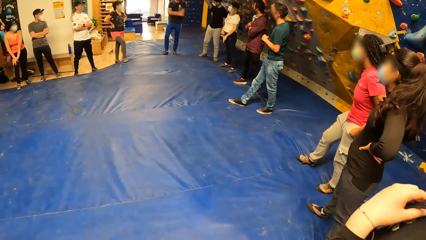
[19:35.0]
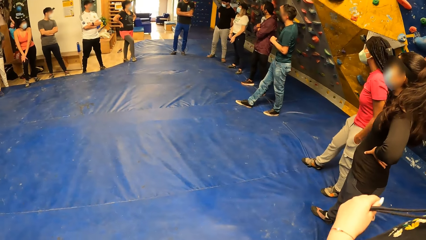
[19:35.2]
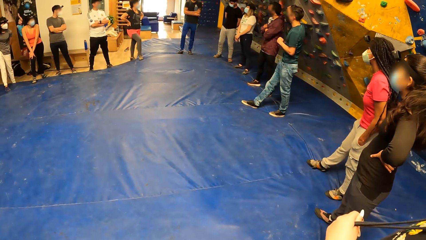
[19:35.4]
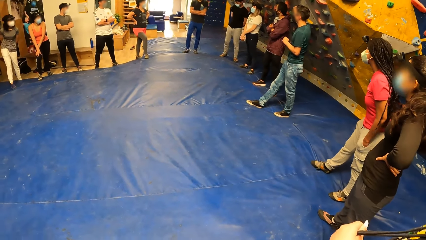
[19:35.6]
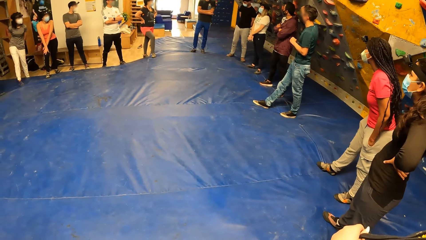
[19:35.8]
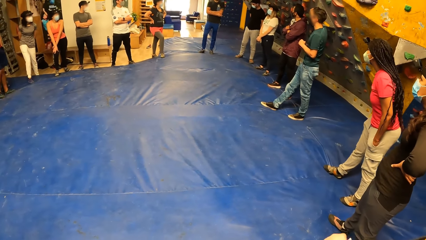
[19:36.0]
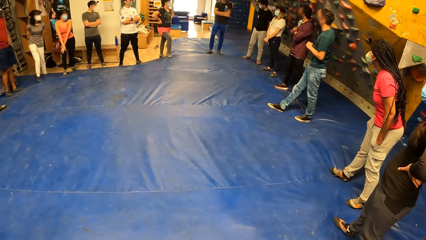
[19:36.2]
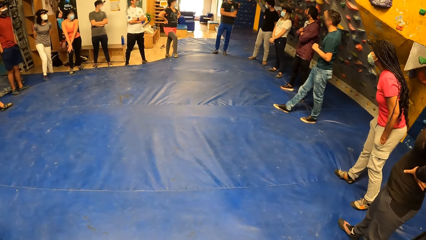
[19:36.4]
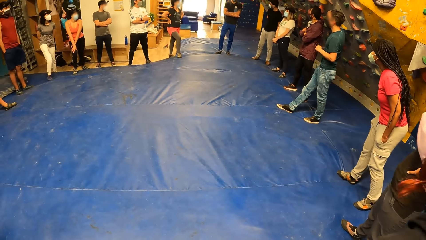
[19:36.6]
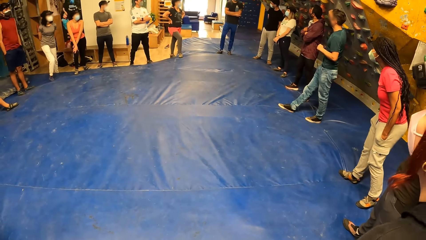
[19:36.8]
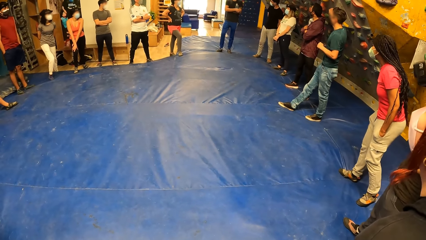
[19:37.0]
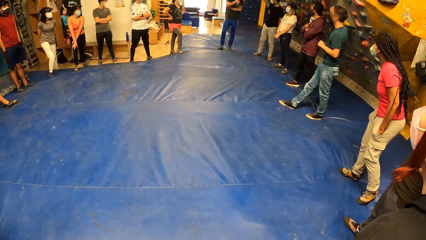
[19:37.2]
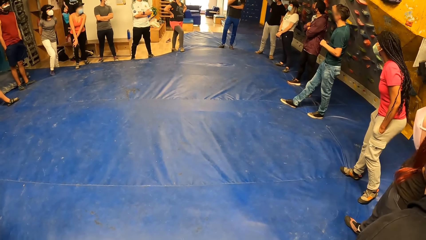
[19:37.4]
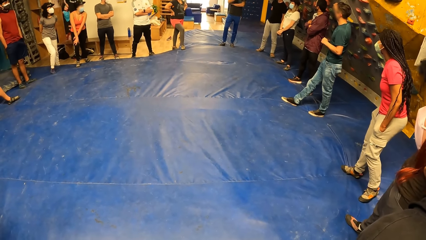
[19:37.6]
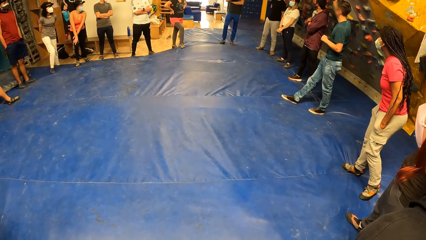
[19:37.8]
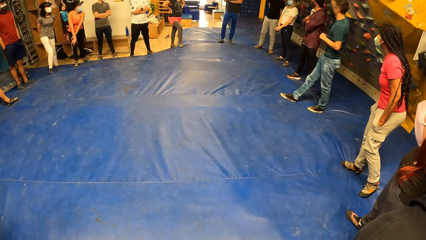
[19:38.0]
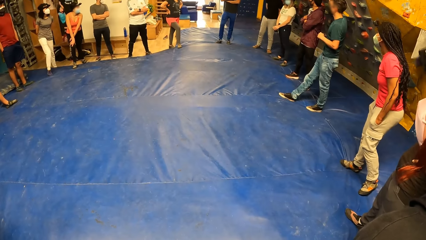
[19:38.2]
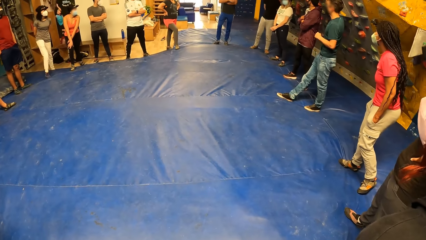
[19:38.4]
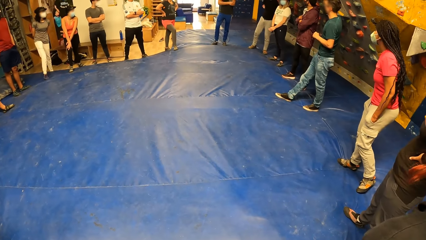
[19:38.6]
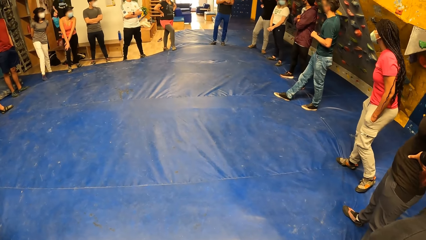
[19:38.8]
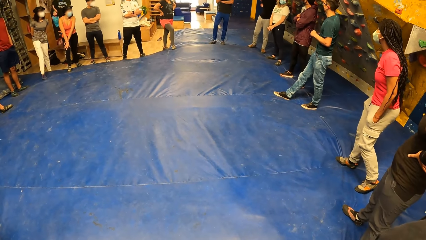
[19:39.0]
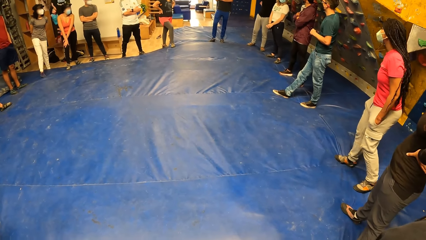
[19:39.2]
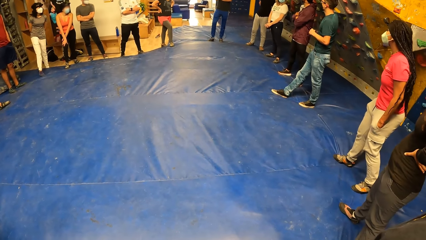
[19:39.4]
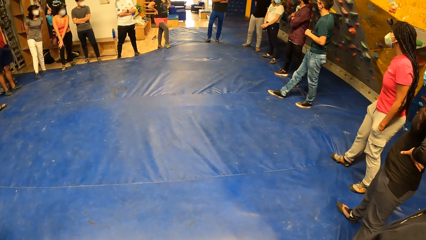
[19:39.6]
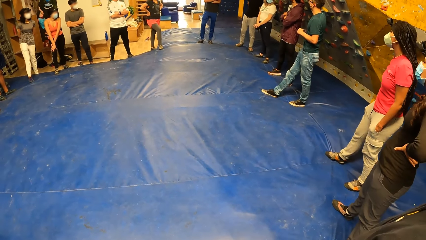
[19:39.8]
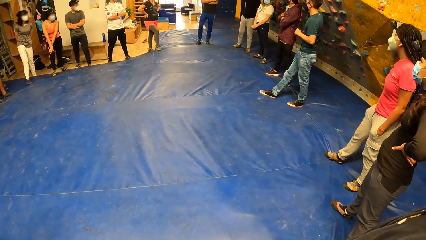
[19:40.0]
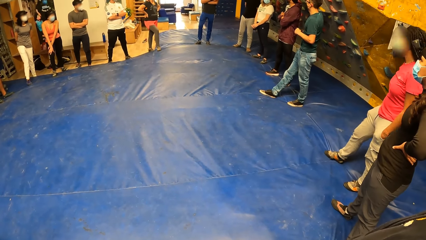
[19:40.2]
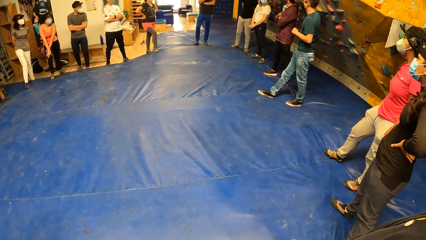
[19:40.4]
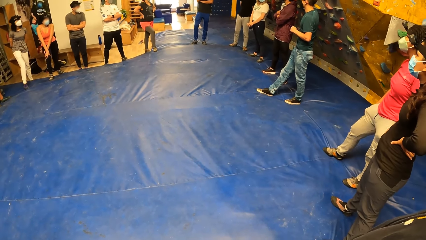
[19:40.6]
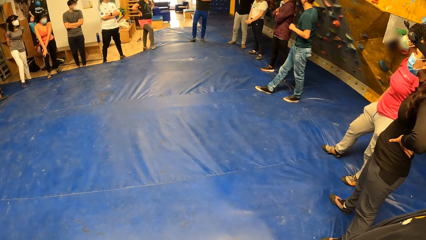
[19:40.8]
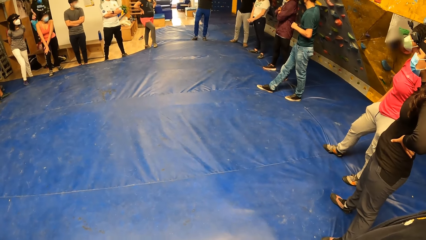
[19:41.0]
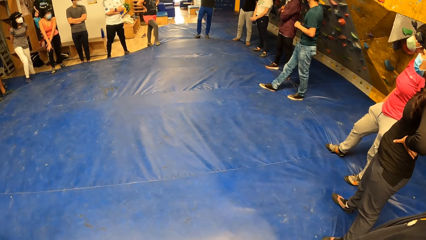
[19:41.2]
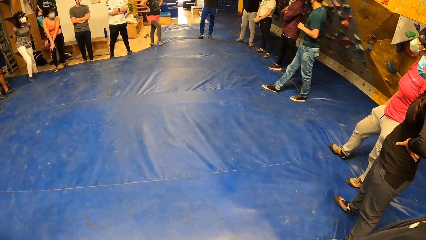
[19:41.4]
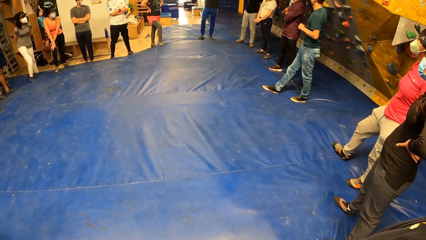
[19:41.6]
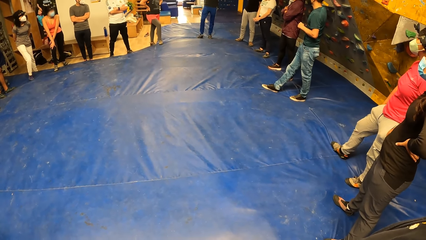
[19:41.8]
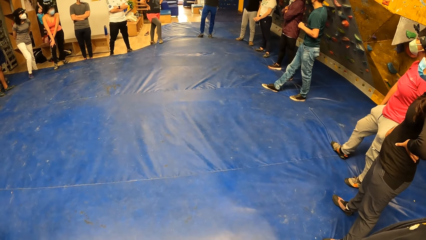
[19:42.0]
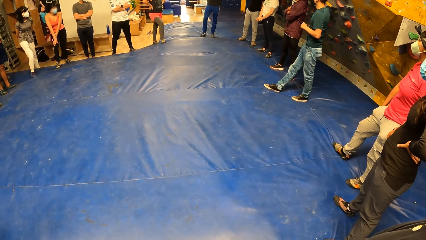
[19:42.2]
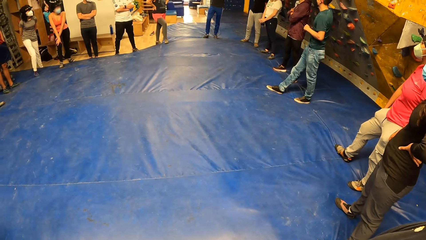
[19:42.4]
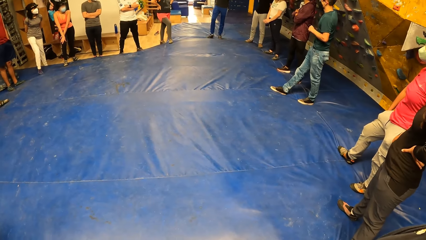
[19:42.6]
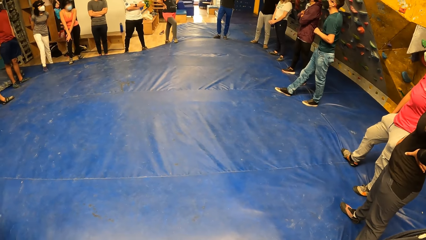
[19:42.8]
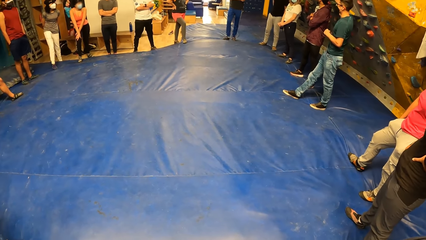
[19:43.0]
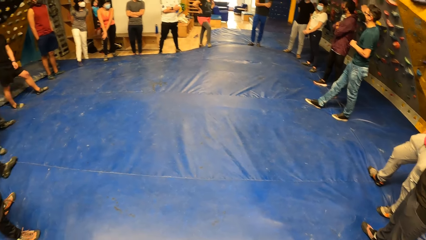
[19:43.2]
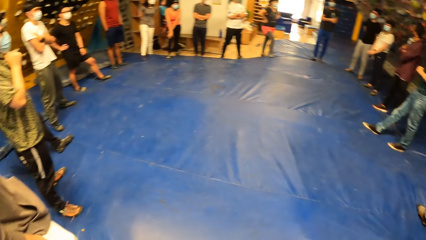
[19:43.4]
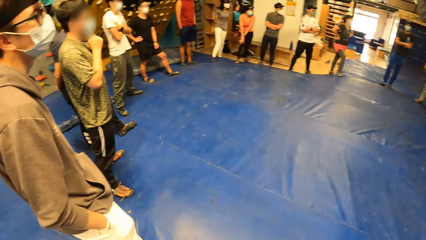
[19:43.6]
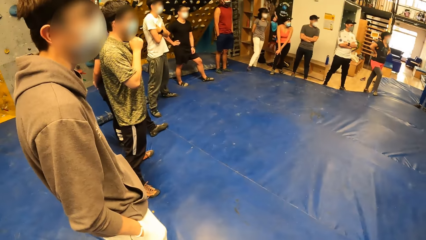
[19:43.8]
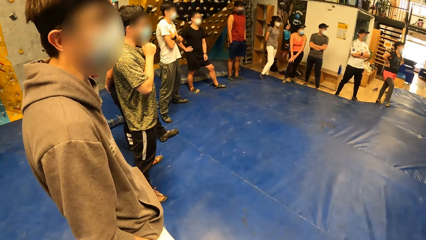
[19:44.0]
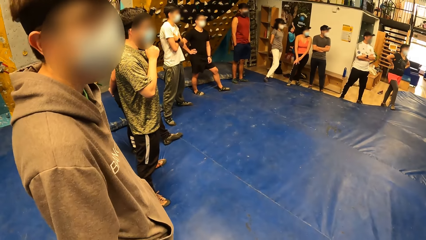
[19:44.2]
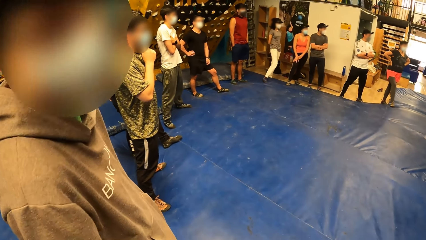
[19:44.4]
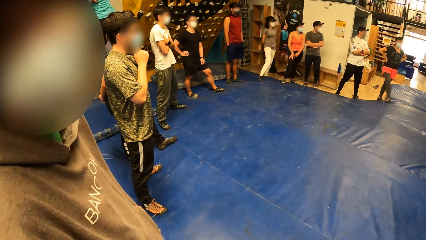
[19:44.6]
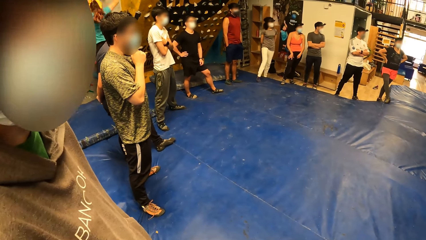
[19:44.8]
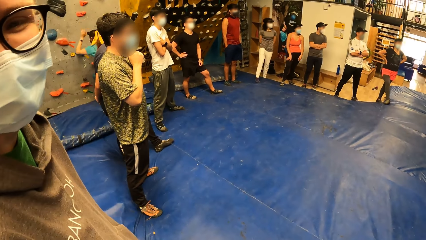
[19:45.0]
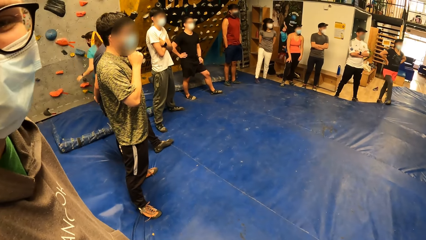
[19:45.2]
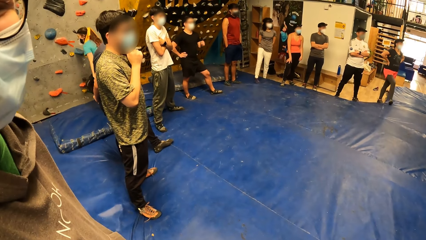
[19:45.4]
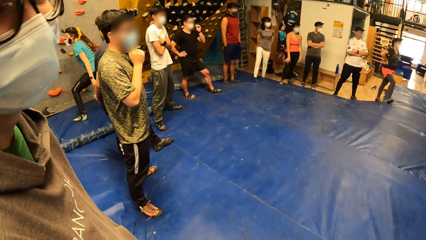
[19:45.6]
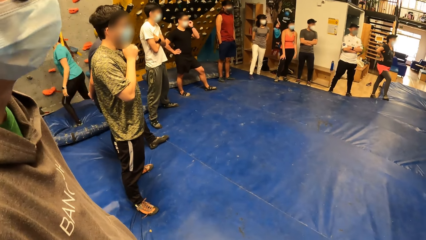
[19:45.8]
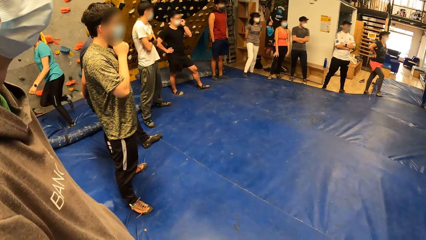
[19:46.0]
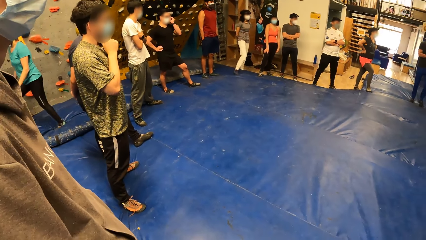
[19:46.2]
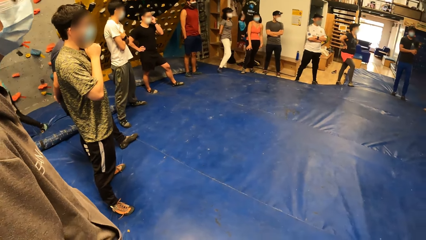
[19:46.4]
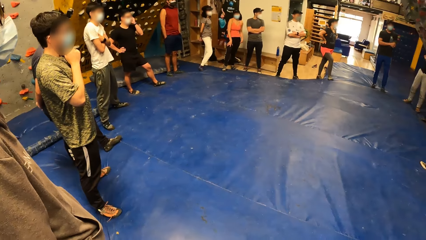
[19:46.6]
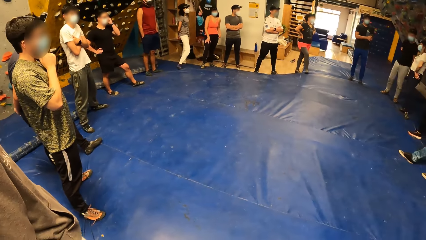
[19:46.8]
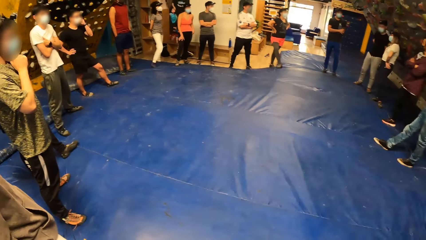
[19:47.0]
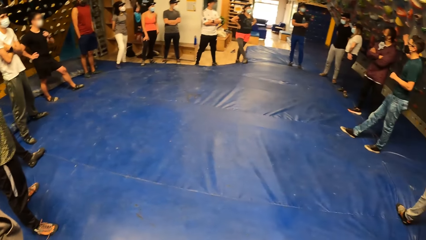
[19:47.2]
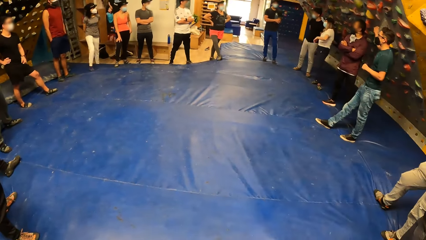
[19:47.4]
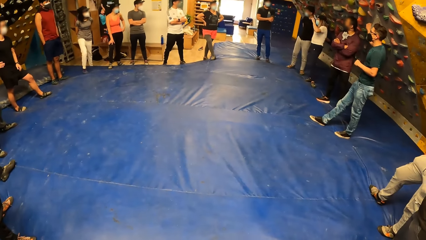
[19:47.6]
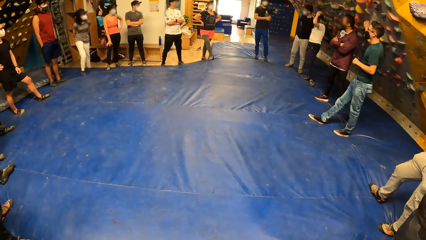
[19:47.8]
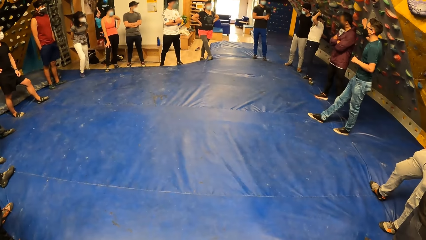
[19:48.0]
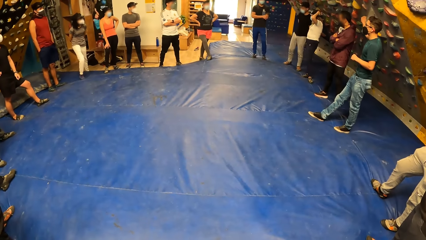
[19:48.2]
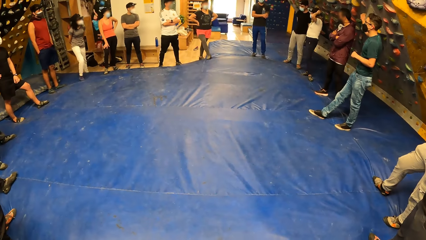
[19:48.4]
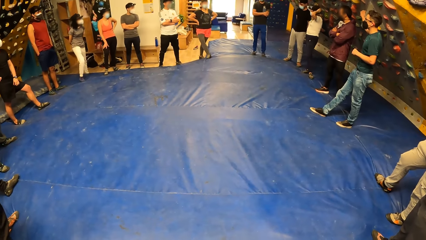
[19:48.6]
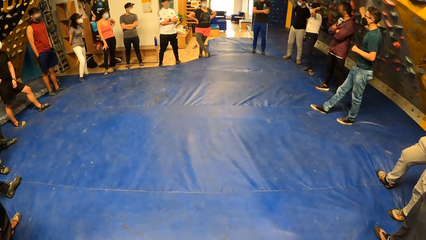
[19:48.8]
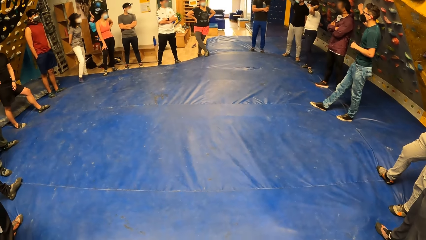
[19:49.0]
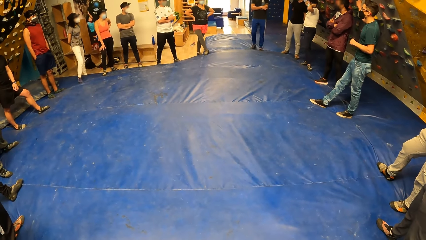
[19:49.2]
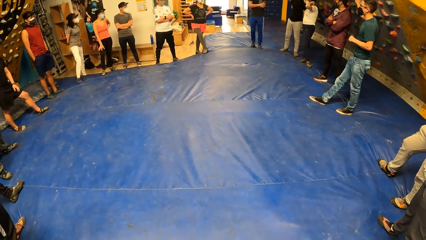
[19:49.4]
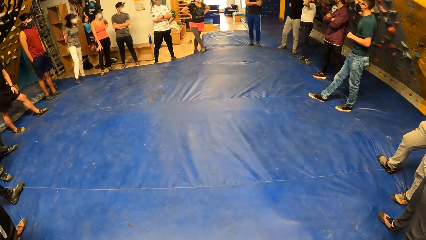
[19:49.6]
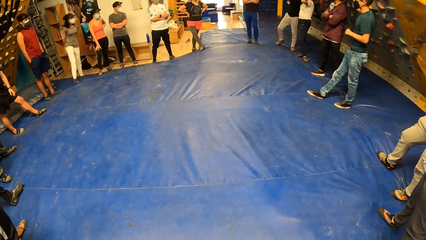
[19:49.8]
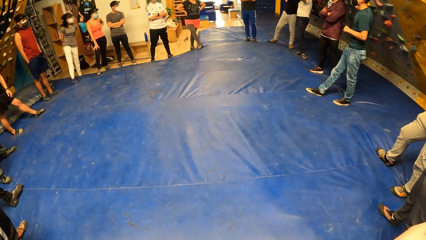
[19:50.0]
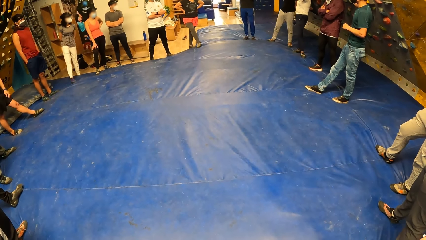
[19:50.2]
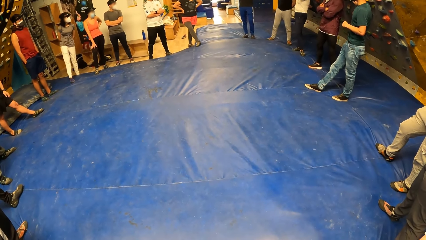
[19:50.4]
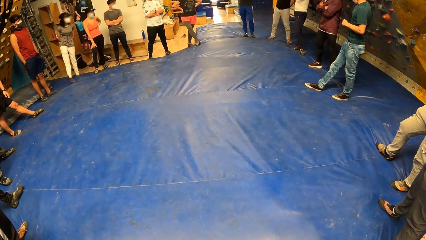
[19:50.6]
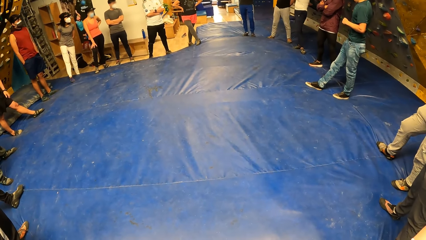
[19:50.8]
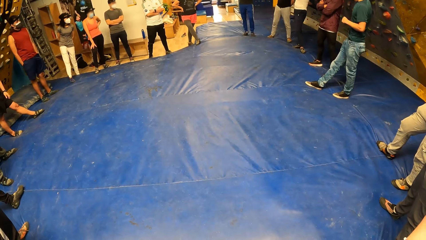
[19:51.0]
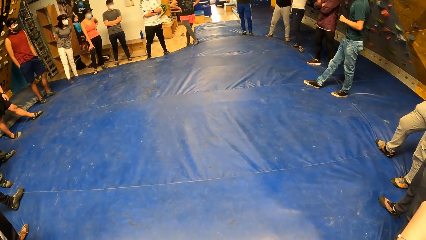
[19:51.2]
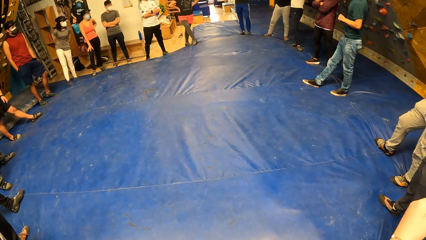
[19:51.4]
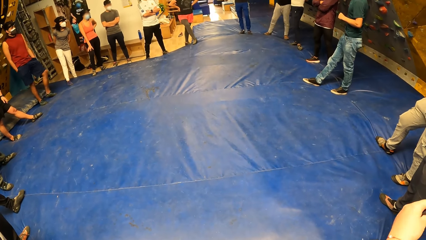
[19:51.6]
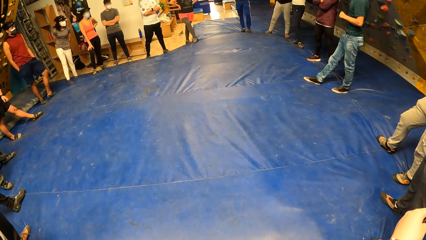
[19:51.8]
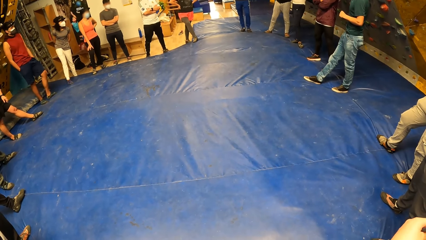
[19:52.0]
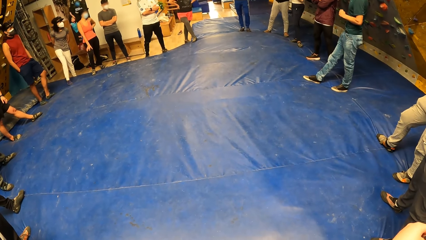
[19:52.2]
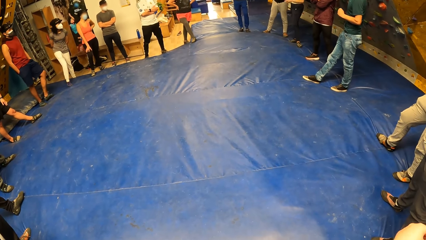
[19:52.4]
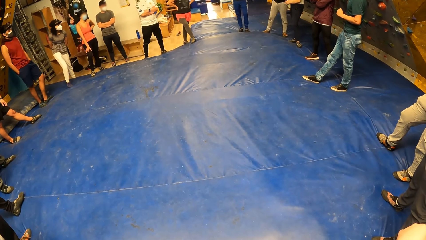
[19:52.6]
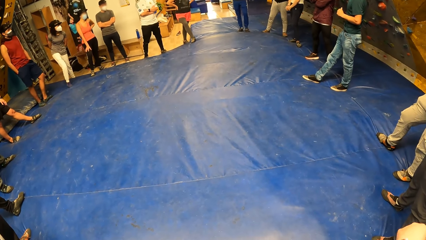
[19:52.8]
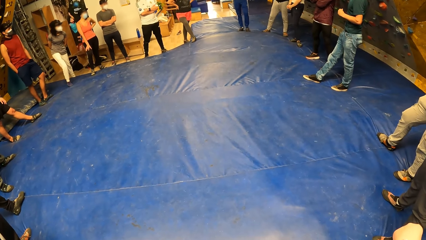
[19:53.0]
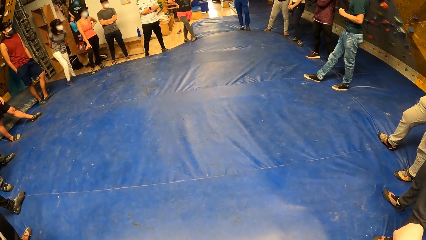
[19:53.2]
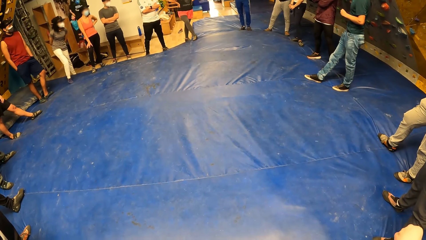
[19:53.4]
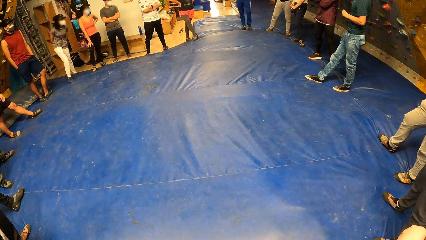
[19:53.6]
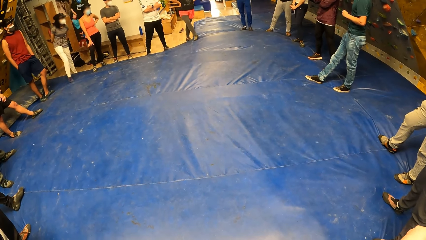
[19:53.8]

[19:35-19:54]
The woman holds her sweater rope with her left hand. The camera wearer stares at people. They look at a man. They stare at the people.
